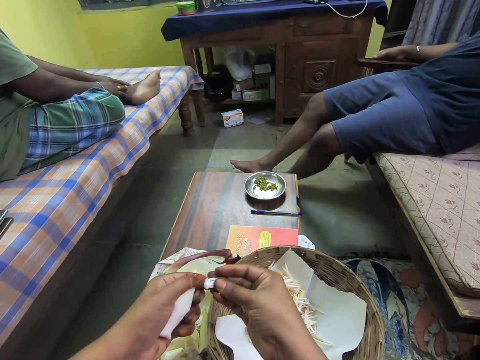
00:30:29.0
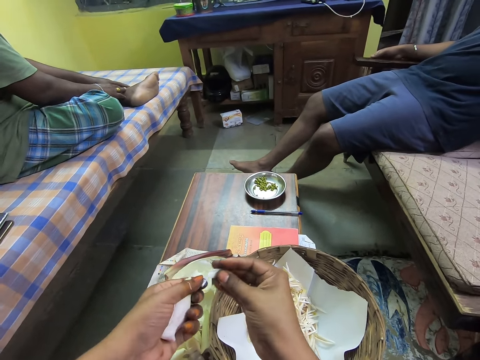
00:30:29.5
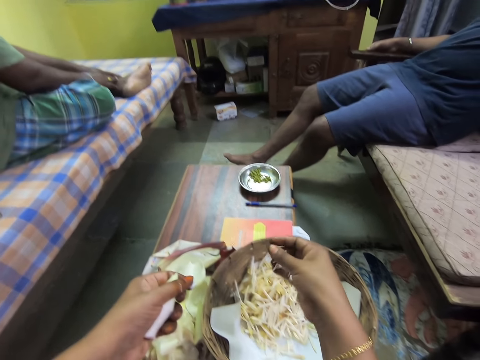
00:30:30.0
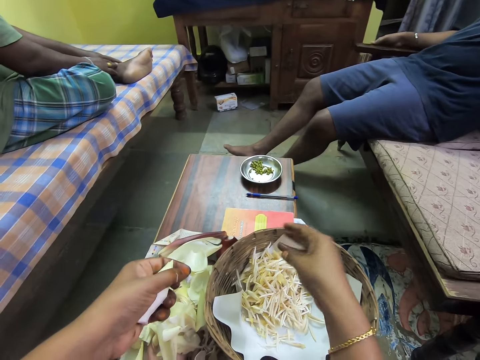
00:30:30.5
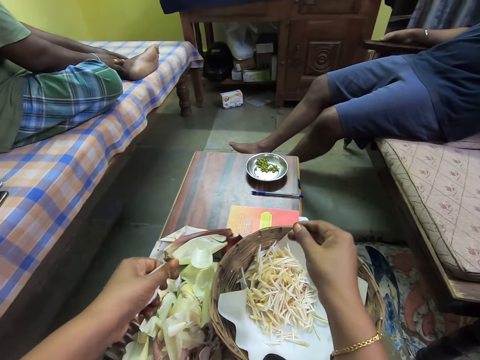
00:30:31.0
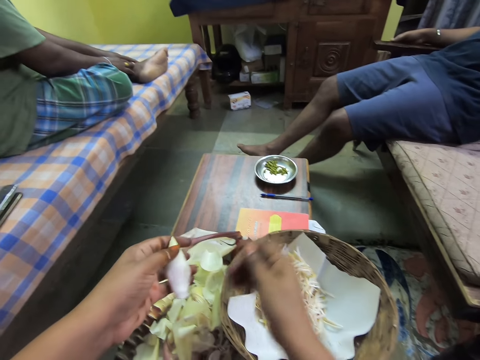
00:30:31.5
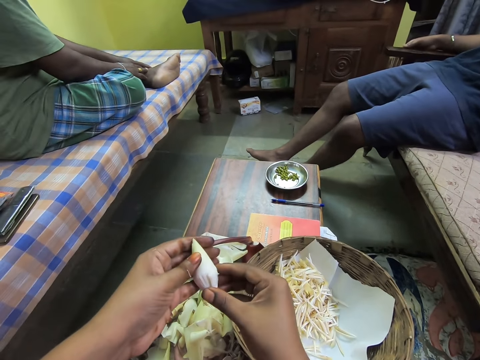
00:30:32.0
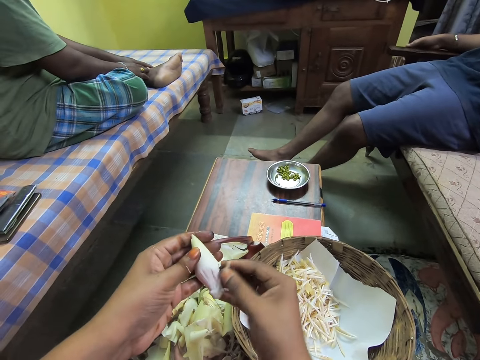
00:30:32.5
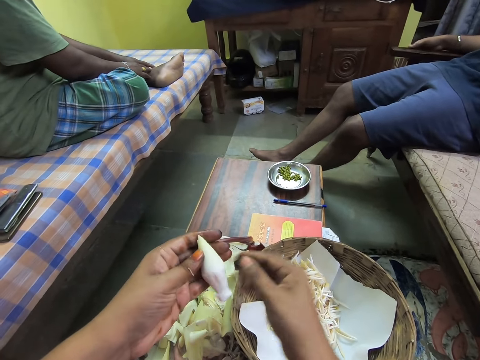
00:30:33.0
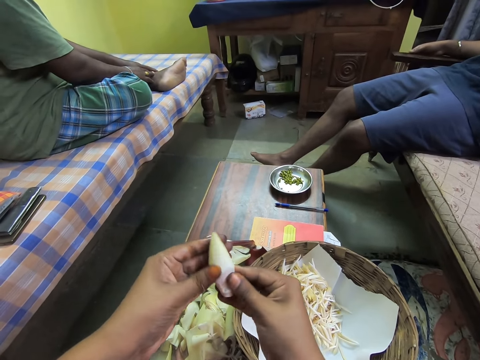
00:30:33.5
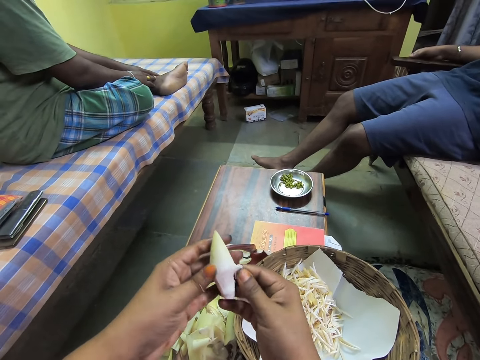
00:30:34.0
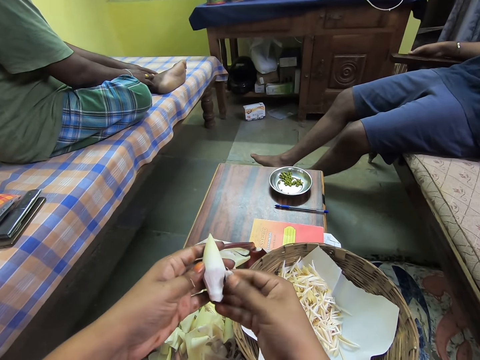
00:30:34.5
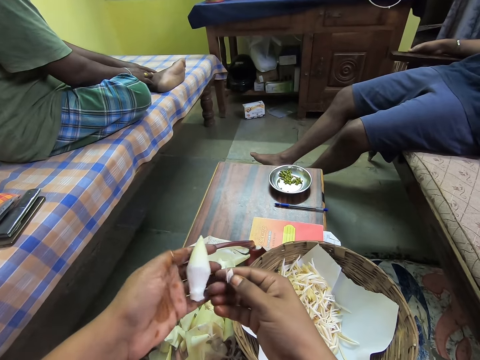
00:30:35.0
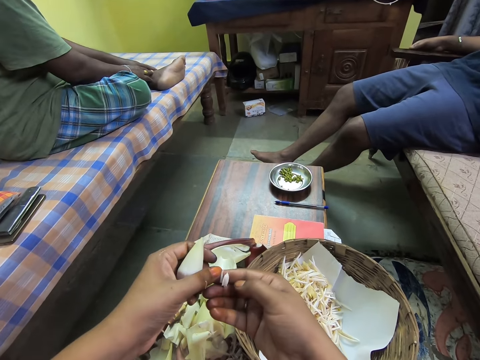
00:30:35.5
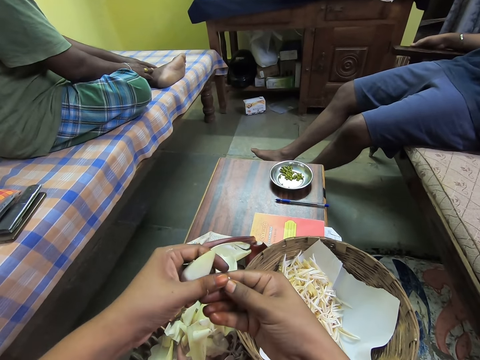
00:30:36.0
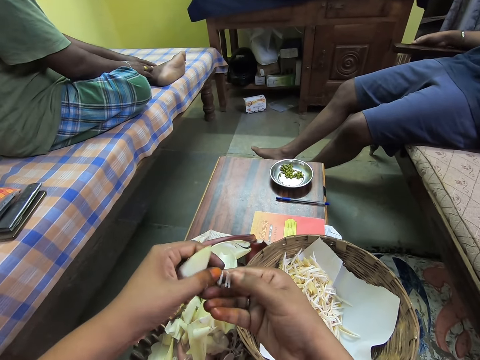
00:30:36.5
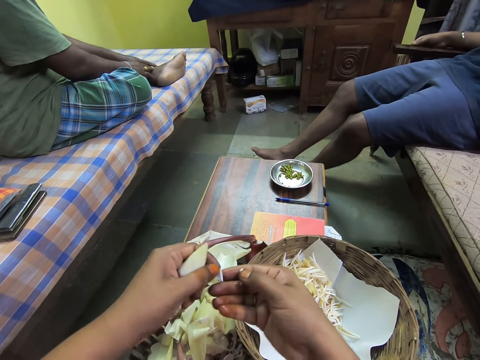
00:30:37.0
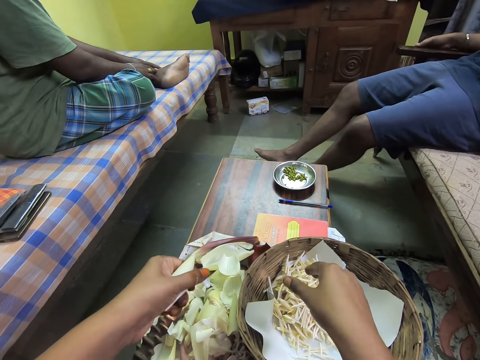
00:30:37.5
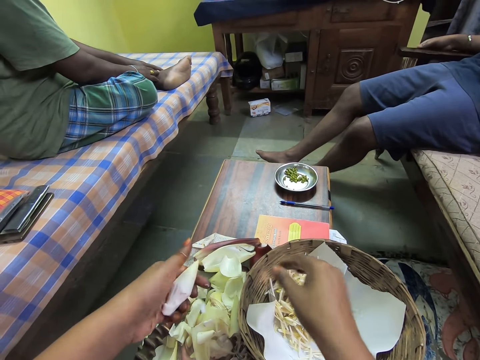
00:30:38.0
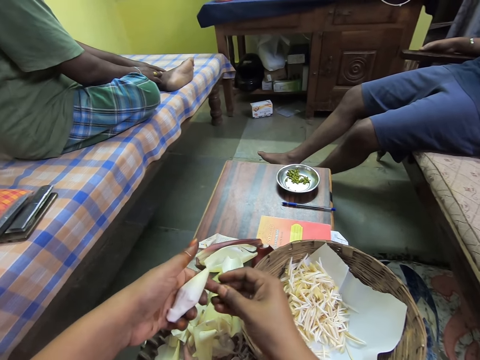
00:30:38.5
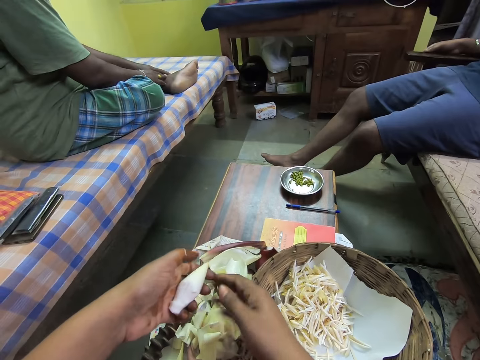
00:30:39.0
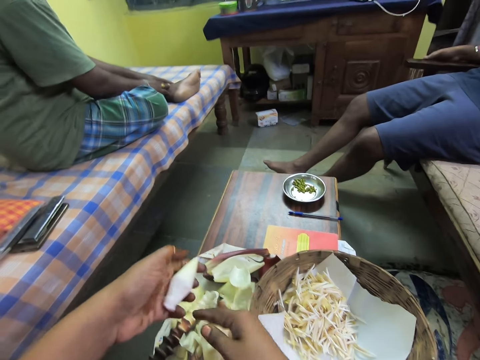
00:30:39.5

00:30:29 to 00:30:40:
The camera wearer removes some endive vegetable leaves from the vegetable fruit hull with her right hand. She drops the endive vegetable leaves in the basket on the table with her right hand. She peels the endive vegetable fruit in her left hand with her right hand. She drops some endive vegetable leaves in the basket on the table with her right hand. She peels the endive vegetable fruit in her left hand with her right hand. She holds the endive vegetable fruit hull with both hands. She removes some endive vegetable leaves from the vegetable fruit hull with her right hand. She drops the endive vegetable leaves in the basket on the table with her right hand.

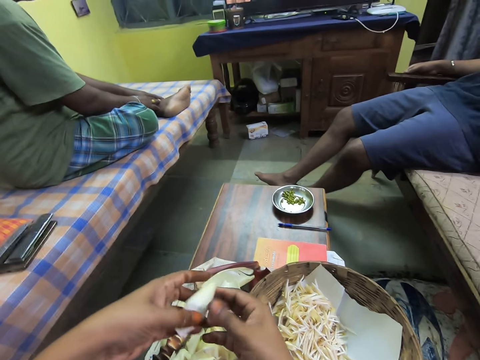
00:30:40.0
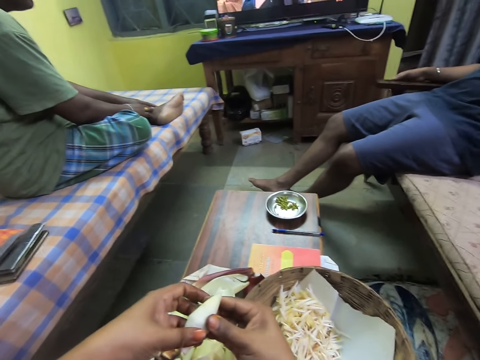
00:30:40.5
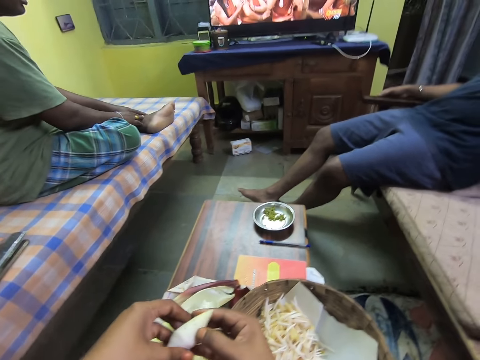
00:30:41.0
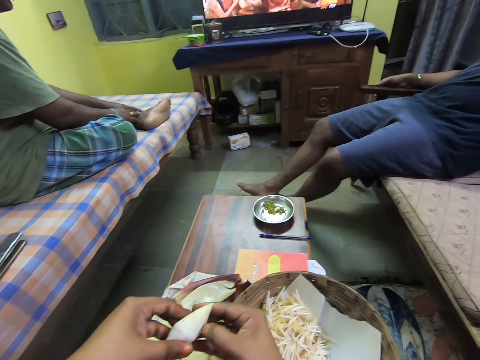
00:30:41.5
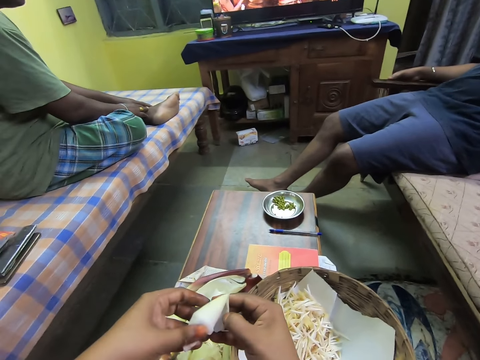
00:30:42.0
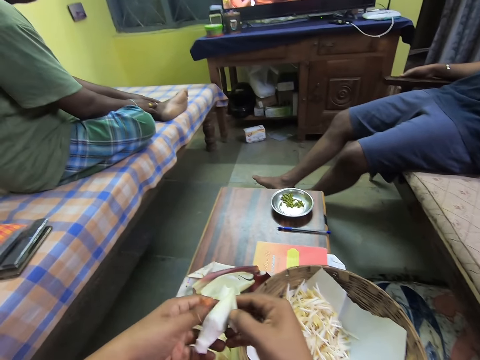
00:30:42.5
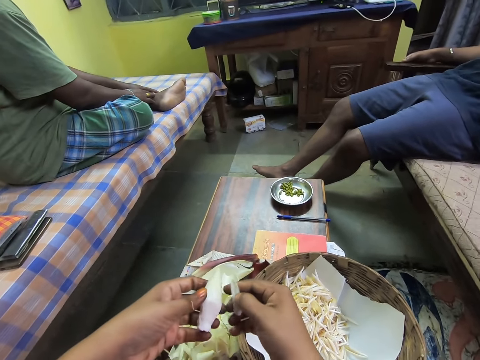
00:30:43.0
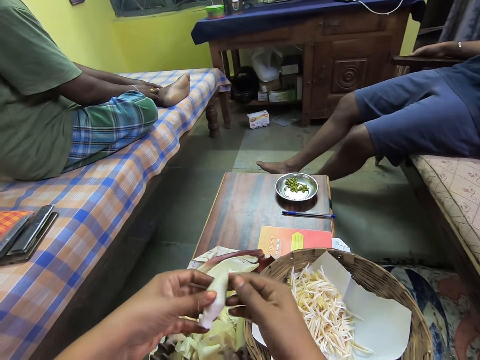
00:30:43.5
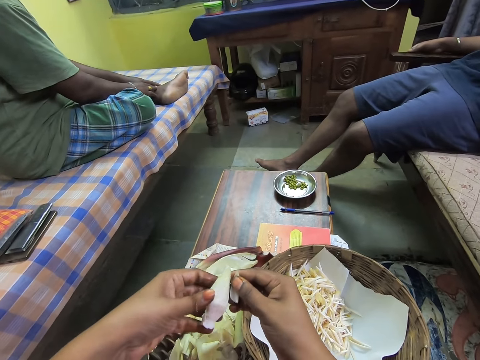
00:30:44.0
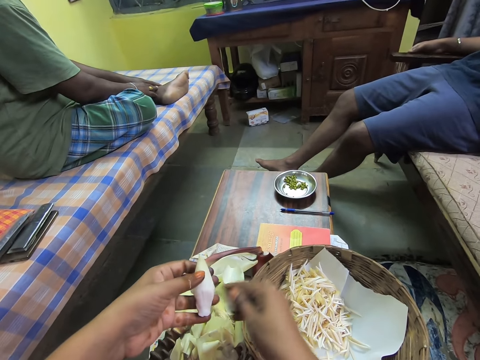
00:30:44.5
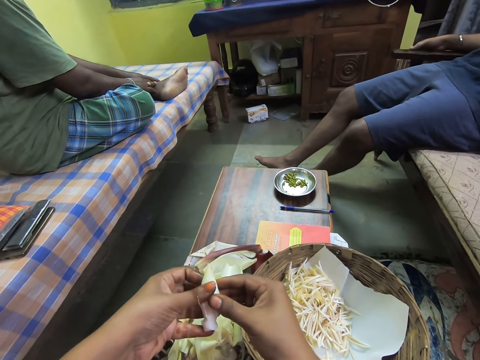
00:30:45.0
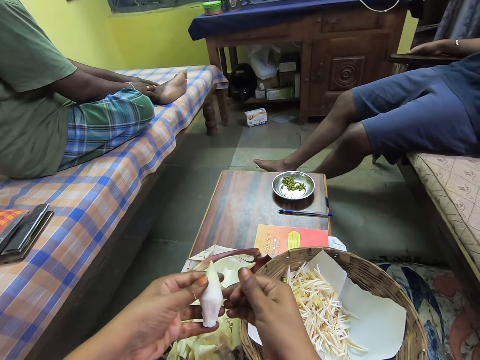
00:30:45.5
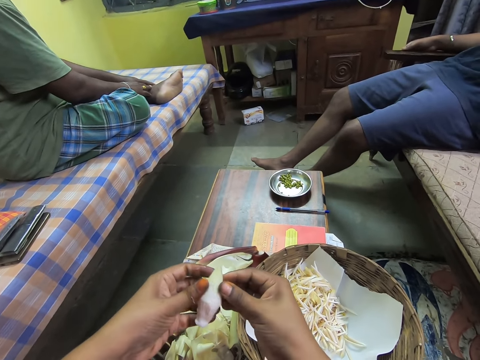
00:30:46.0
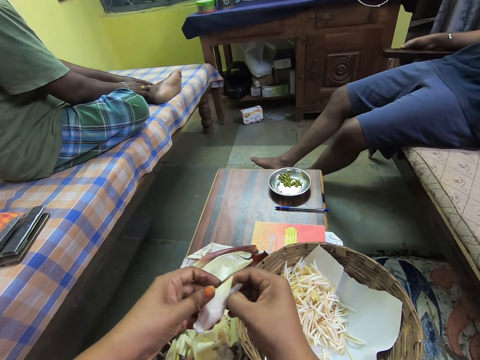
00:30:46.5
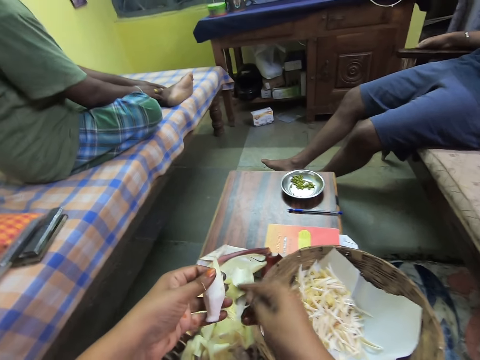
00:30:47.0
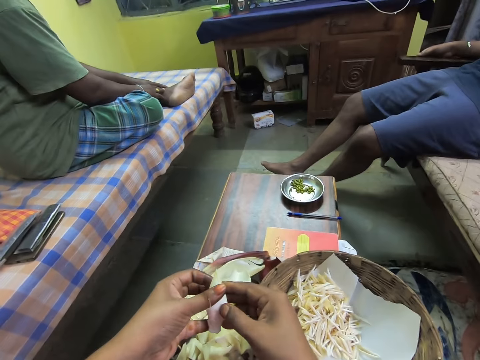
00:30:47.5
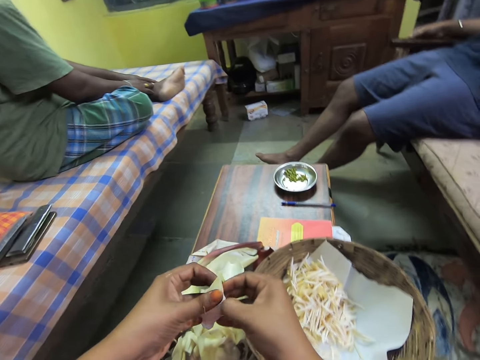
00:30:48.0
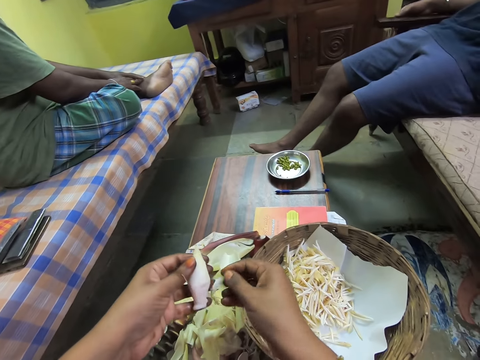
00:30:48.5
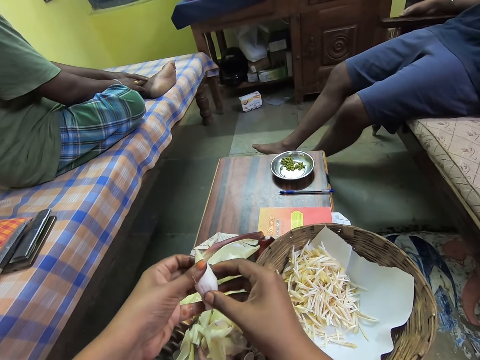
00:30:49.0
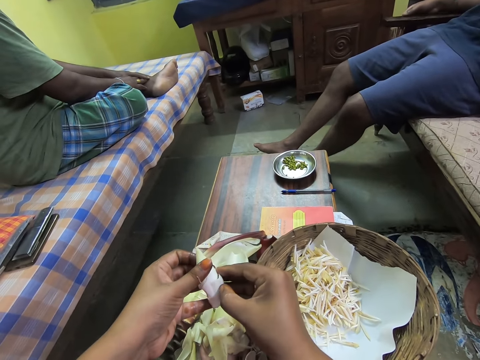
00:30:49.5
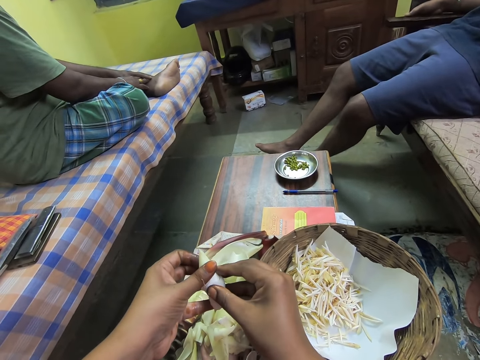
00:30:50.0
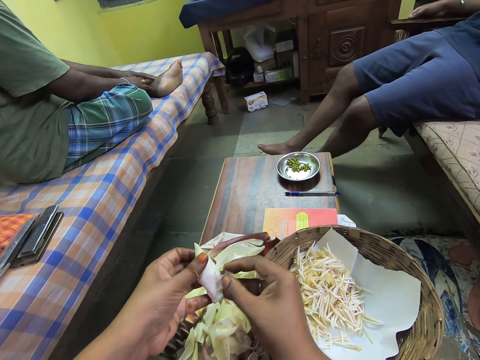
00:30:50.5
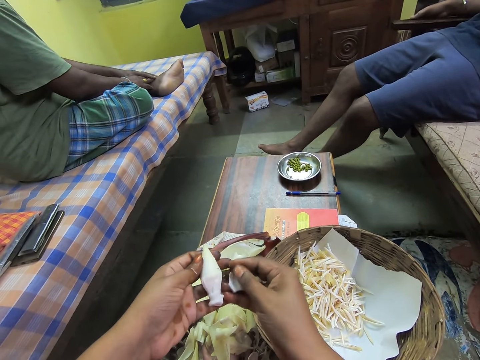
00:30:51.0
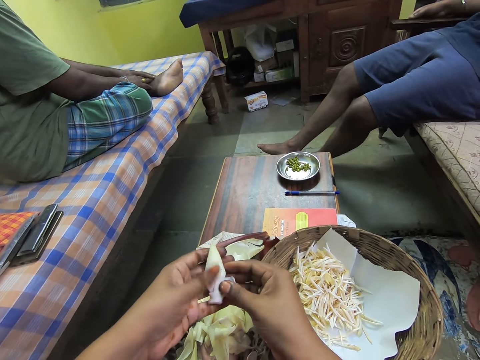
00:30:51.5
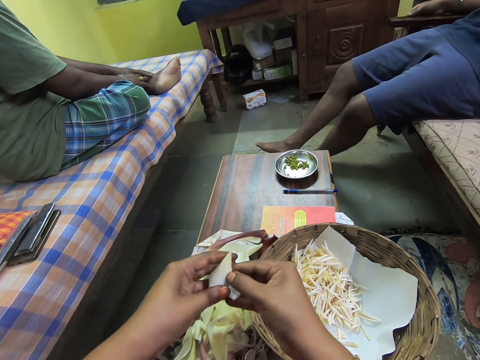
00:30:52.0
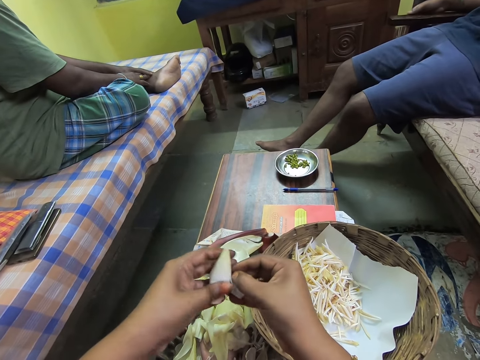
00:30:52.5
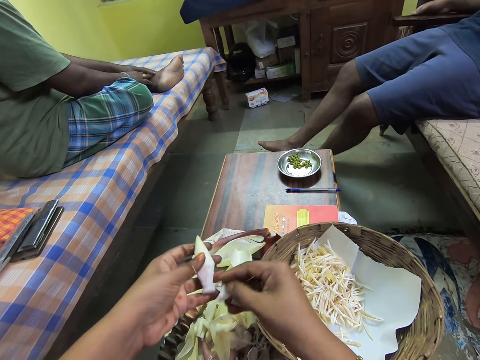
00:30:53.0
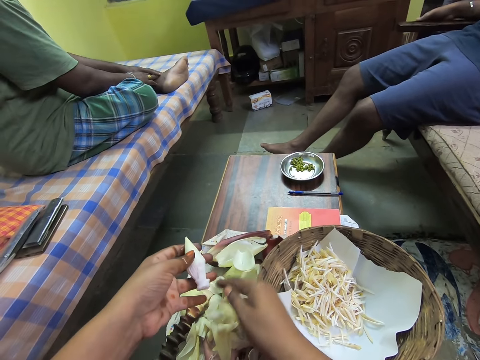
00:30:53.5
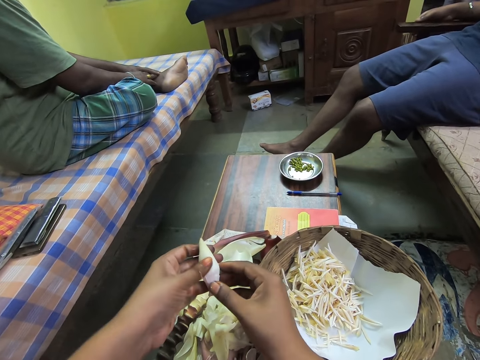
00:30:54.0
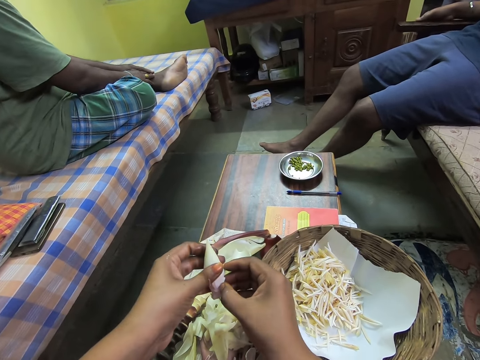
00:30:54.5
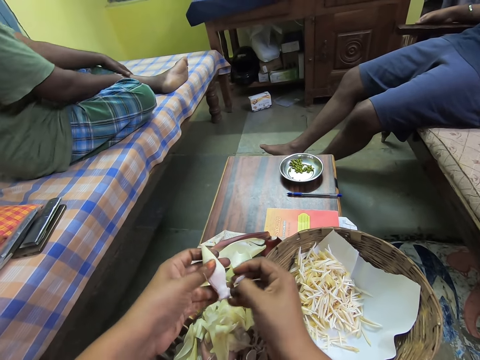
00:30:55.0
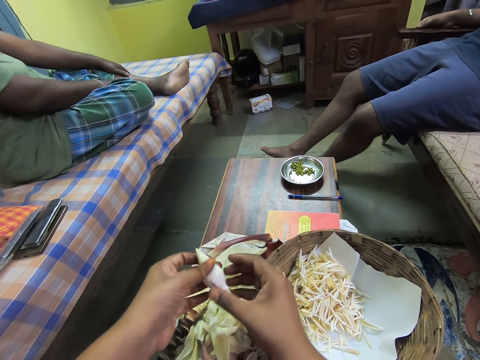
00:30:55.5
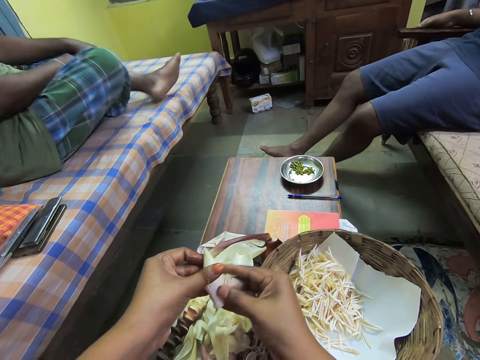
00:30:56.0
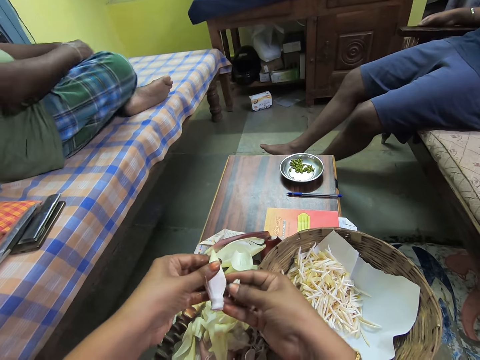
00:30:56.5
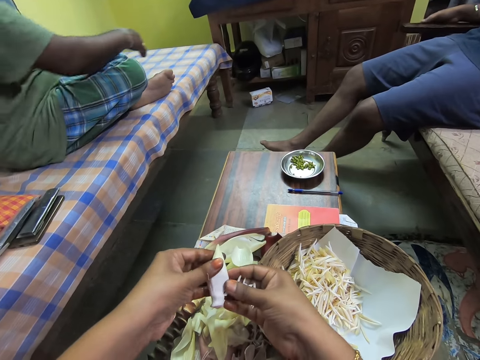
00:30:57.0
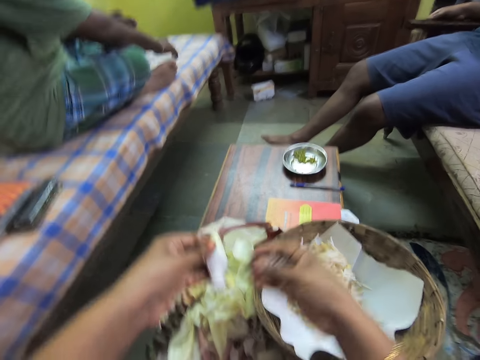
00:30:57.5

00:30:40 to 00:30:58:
The camera wearer peels the endive vegetable fruit in her left hand with her right hand. She talks to a person. She drops the endive vegetable fruit hull on the table with her right hand. She puts the banana filaments on the table. She peels the endive vegetable fruit in her left hand with her right hand. She drops the endive vegetable fruit hull on the table with her right hand. She peels the endive vegetable fruit in her left hand with her right hand. She drops the endive vegetable fruit hull on the table with her right hand. She peels the endive vegetable fruit in her left hand with her right hand. She drops the endive vegetable fruit hull on the table with her right hand. She peels the endive vegetable fruit in her left hand with her right hand. She drops the endive vegetable fruit hull on the table with her right hand. She peels the endive vegetable fruit in her left hand with her right hand. She drops the endive vegetable fruit hull on the table with her right hand. She peels the endive vegetable fruit in her left hand with her right hand.
